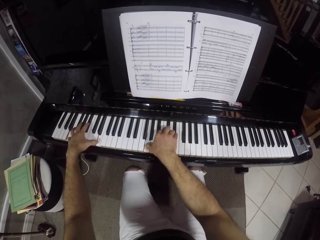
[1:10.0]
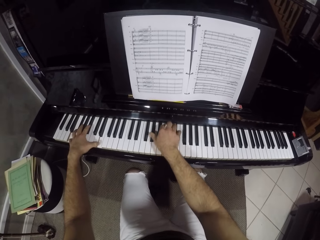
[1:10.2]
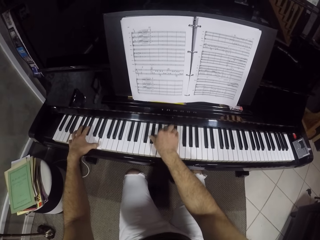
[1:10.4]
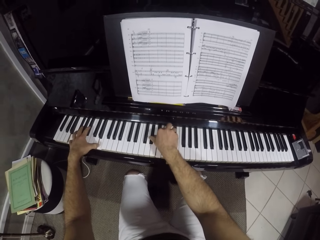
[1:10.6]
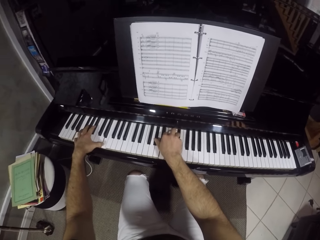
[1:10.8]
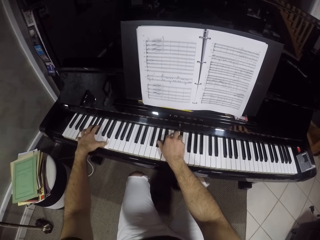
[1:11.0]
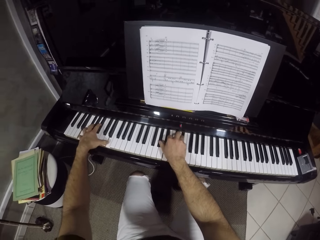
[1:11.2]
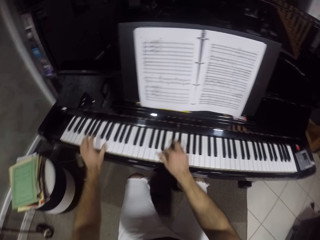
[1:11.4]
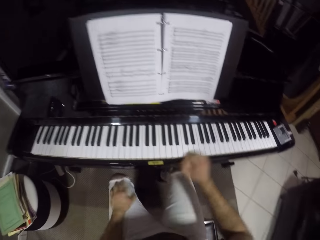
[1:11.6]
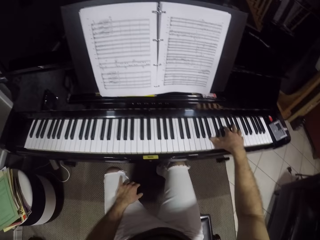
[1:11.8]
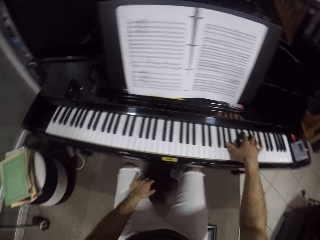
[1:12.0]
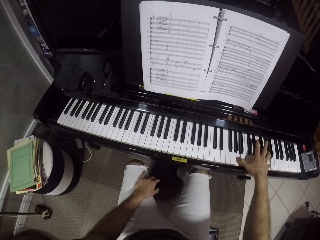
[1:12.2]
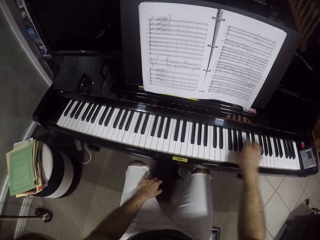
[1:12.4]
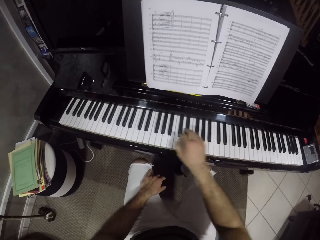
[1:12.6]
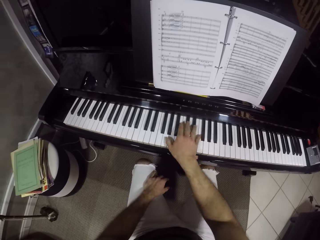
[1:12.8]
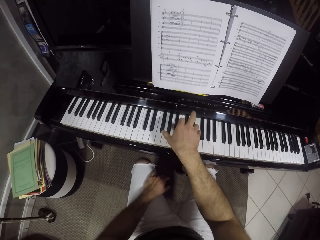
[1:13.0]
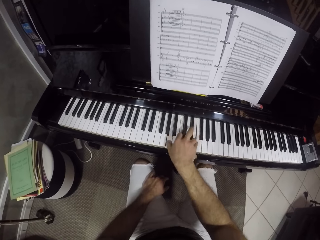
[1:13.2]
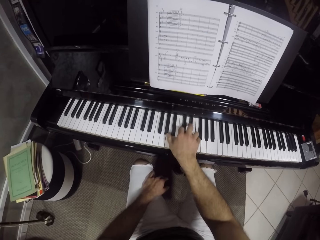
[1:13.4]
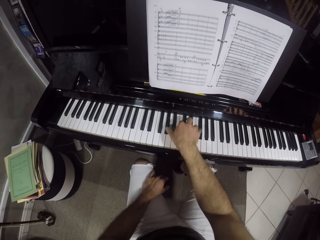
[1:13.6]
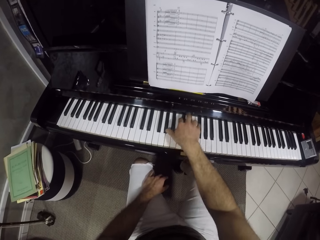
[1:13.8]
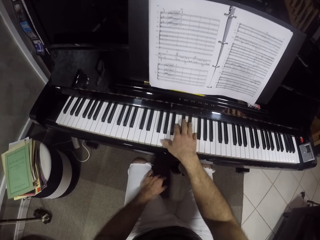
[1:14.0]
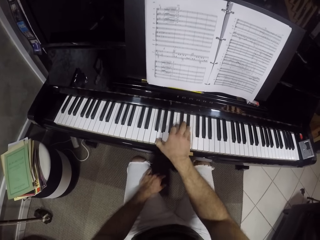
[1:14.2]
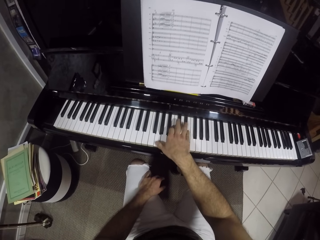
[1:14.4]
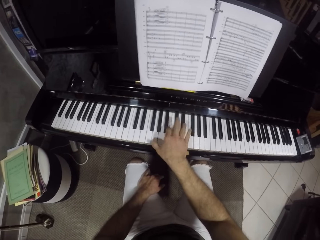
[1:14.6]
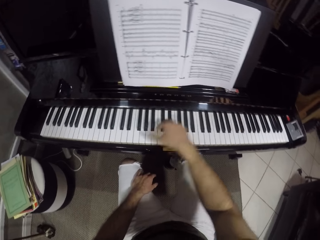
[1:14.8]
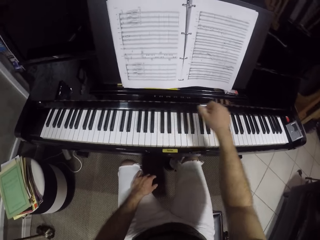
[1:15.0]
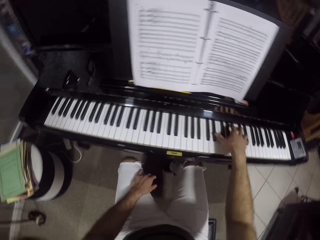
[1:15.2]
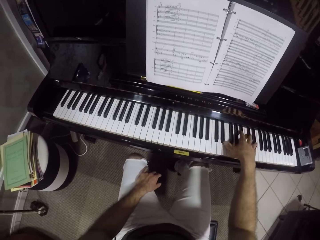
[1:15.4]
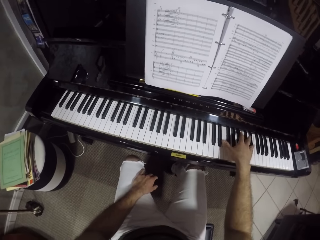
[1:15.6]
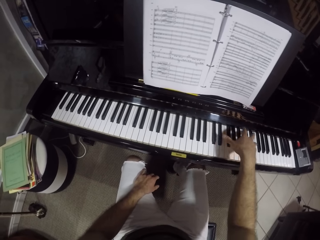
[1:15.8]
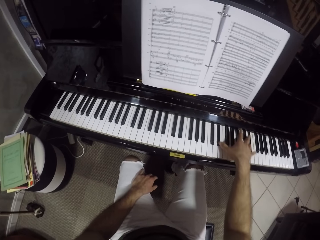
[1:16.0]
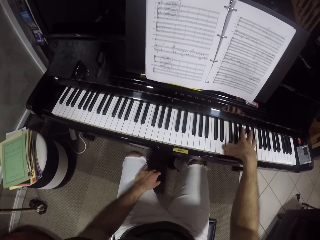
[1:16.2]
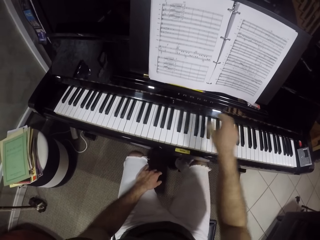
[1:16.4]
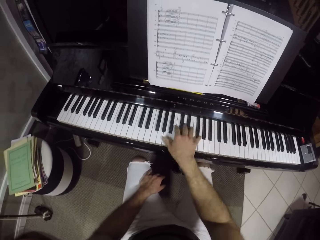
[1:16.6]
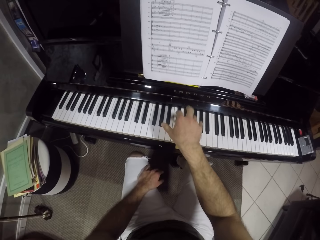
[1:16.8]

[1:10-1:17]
The camera wearer plays the piano with his right hand.

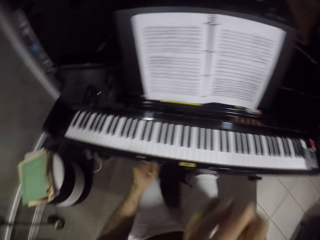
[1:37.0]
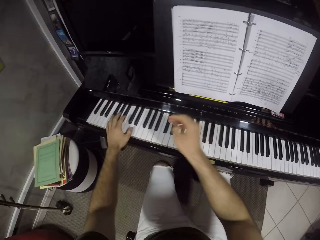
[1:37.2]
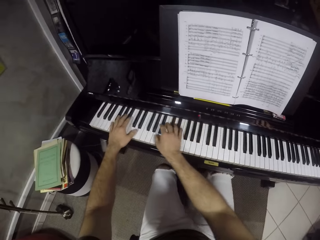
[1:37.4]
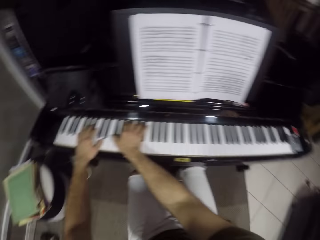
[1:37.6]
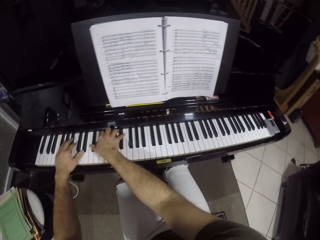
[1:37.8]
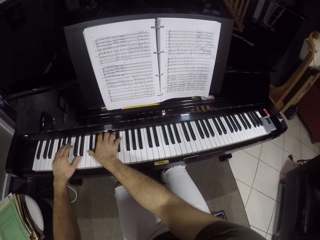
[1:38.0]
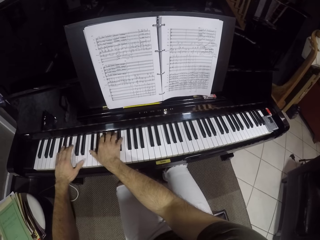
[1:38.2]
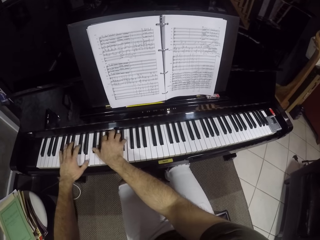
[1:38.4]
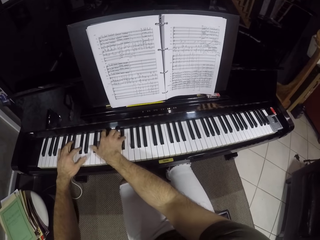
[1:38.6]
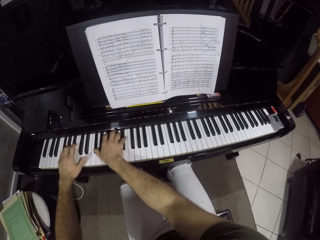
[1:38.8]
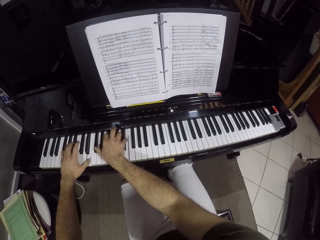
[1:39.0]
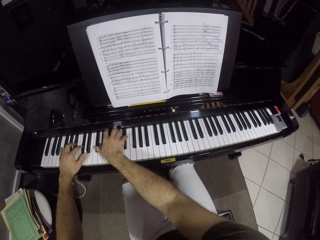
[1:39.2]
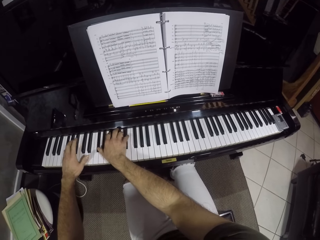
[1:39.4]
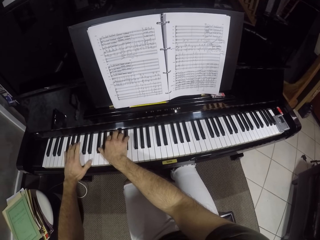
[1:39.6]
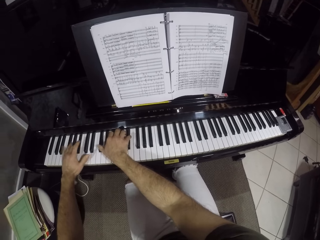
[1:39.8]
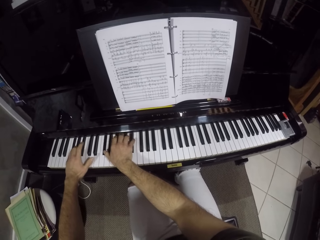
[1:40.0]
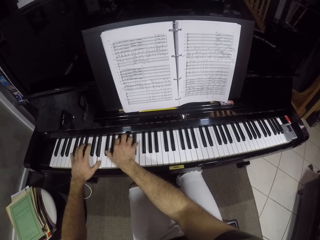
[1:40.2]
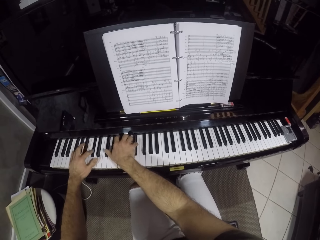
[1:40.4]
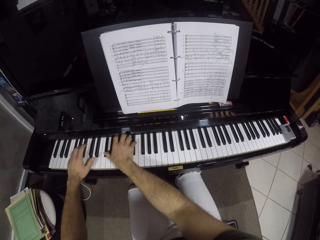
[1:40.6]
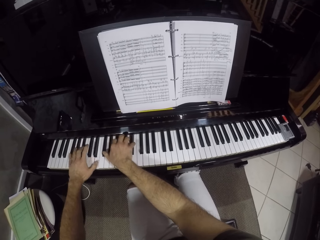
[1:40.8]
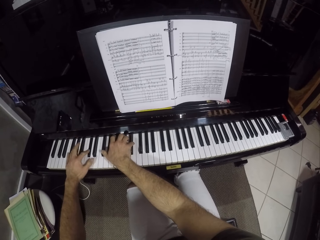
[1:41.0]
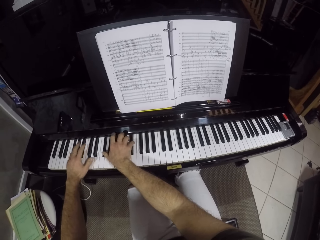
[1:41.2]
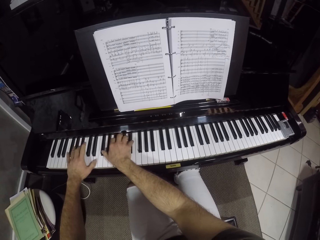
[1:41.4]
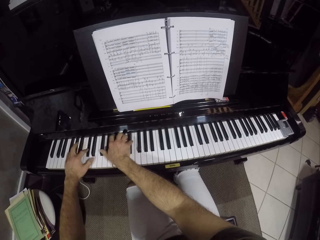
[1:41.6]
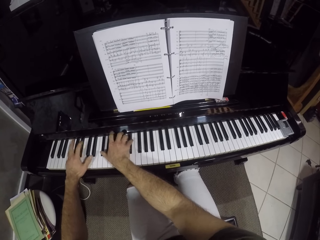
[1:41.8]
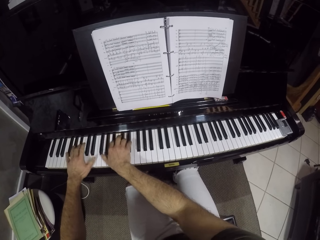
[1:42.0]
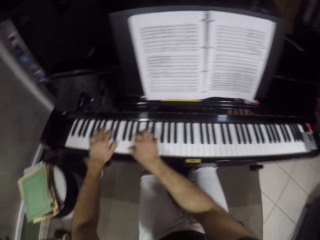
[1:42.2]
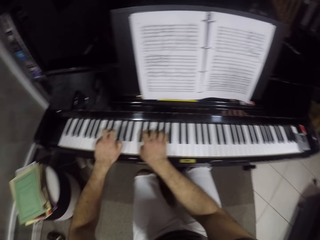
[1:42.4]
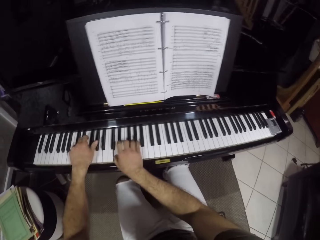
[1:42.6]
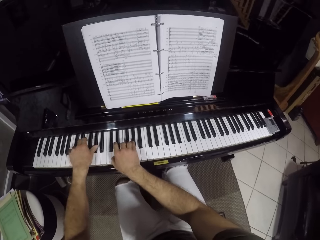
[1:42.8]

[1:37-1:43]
The camera wearer plays the piano with both hands.

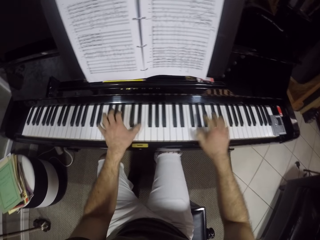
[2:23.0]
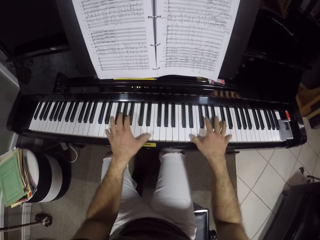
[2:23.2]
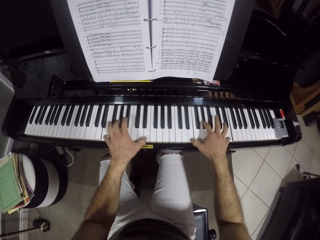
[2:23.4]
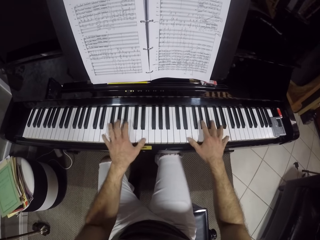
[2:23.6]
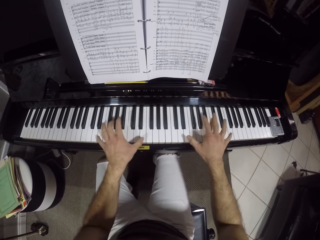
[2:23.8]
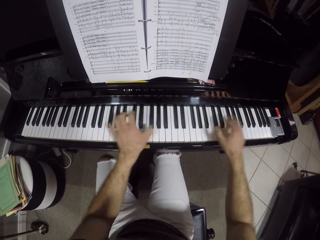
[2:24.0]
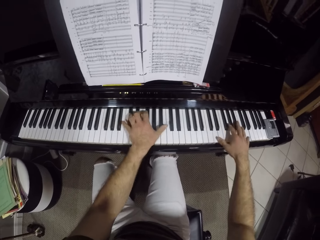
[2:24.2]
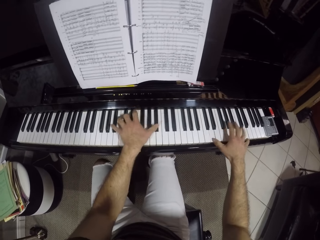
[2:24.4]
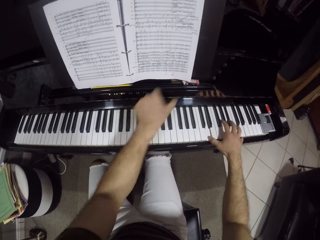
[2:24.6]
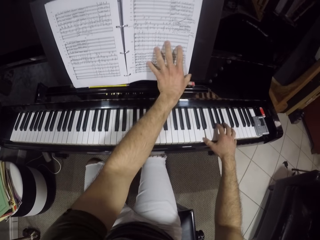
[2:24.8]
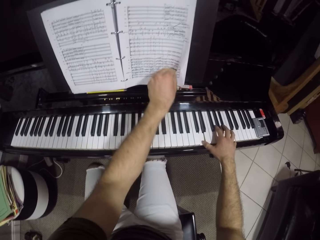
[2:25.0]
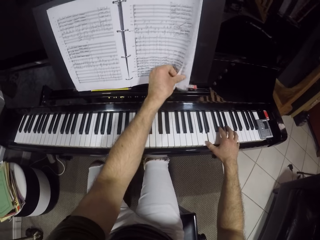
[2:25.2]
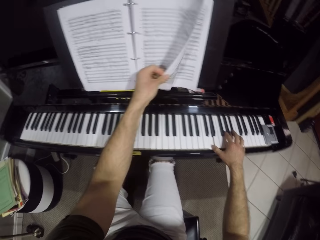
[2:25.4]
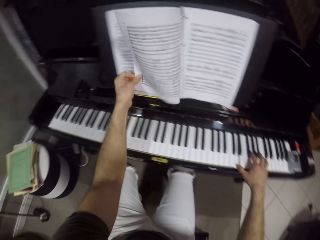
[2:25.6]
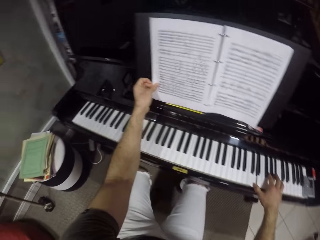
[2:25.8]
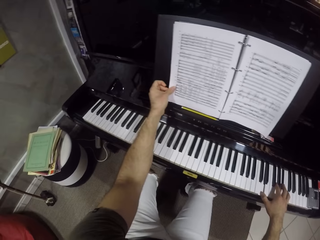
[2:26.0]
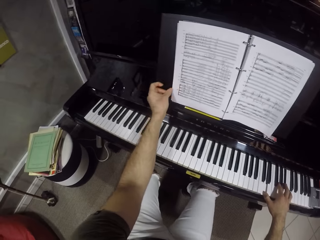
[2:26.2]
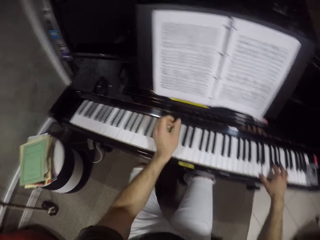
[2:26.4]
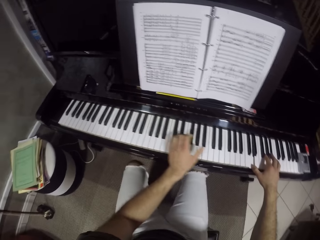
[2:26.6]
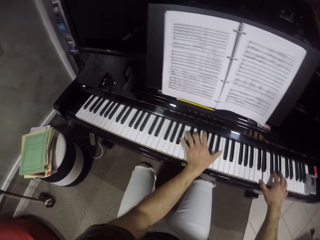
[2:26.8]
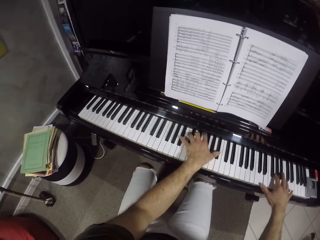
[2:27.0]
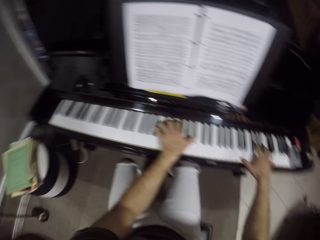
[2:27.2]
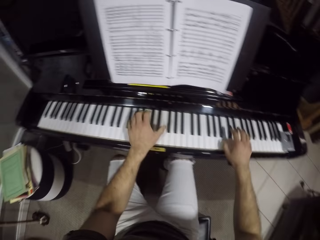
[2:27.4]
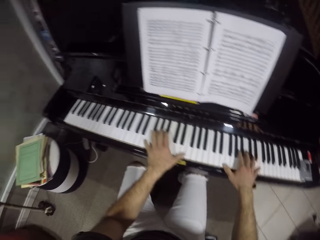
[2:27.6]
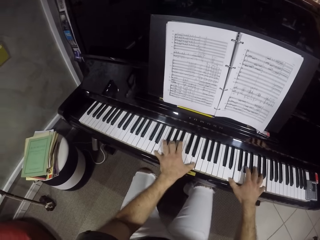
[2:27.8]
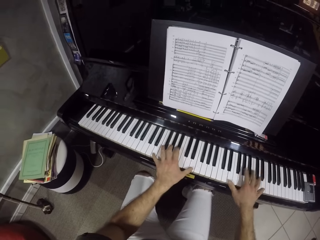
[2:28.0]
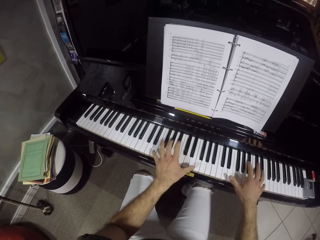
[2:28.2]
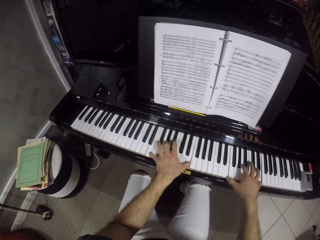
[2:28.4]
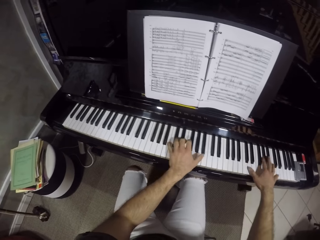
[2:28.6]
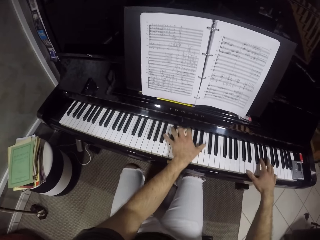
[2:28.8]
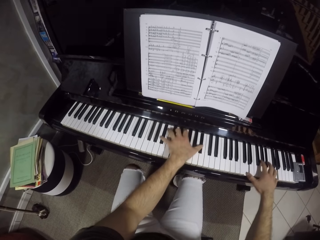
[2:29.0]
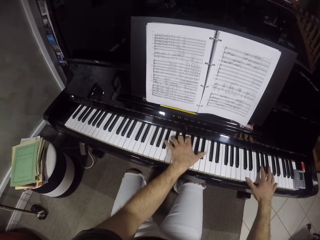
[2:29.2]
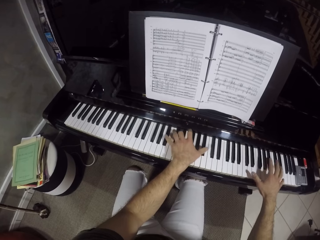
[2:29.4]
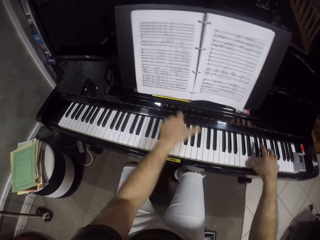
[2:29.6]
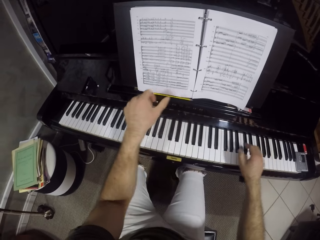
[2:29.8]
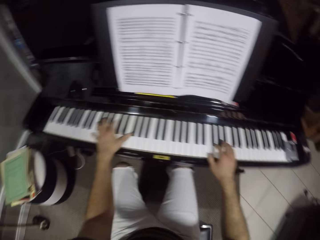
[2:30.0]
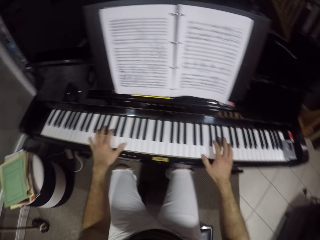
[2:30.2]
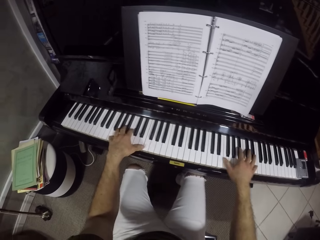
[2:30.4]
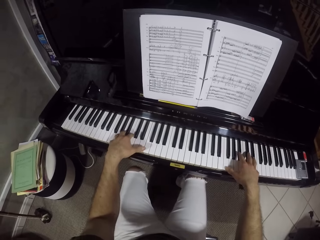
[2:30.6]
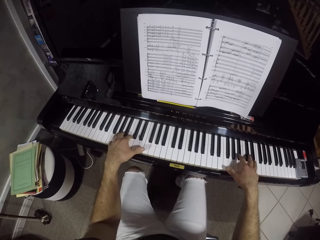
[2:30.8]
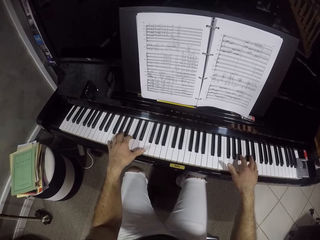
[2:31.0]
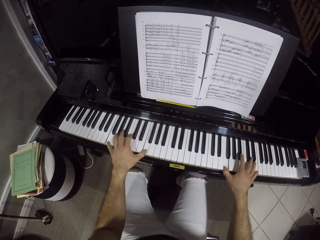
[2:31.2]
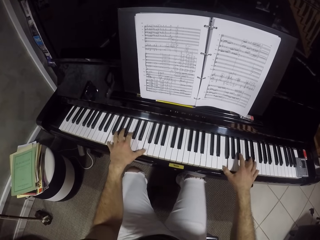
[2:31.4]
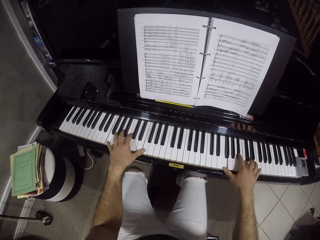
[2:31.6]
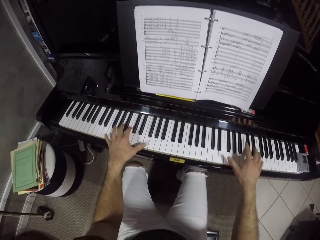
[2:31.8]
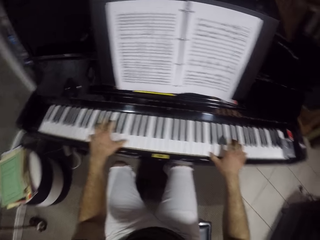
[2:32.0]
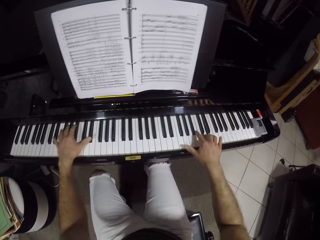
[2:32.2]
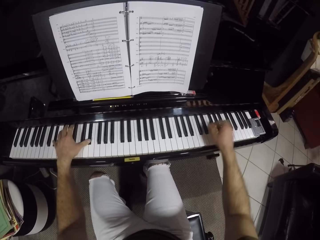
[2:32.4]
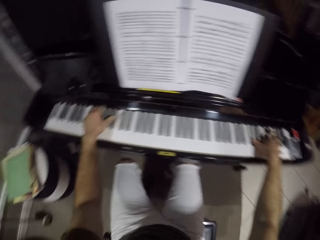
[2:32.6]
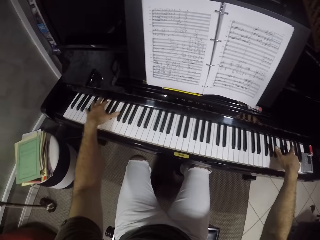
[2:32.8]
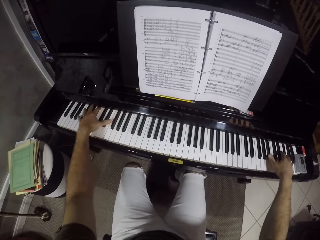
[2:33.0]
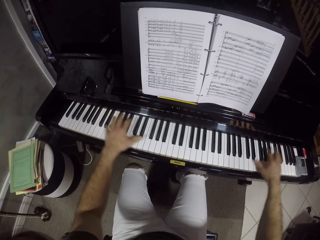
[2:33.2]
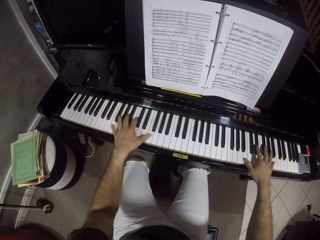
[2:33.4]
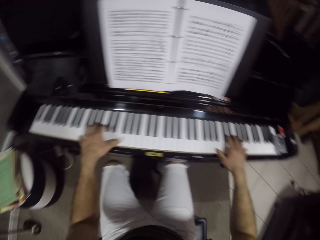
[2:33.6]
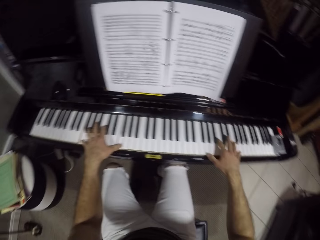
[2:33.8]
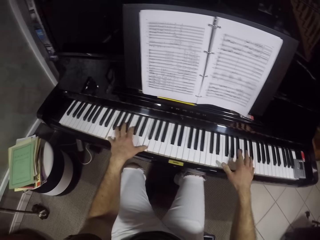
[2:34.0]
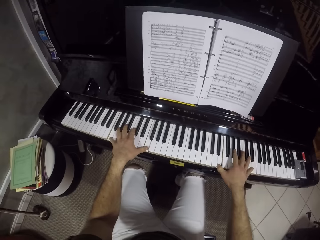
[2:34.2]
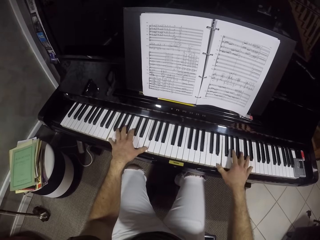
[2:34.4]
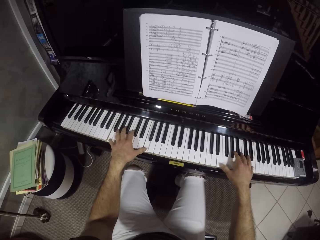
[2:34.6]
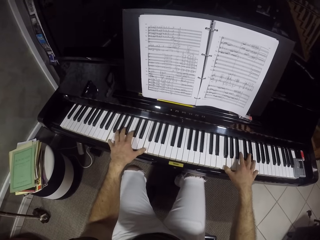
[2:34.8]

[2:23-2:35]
The camera wearer turns the page of the sheet music book on the piano with his left hand. He plays the piano with both hands.
